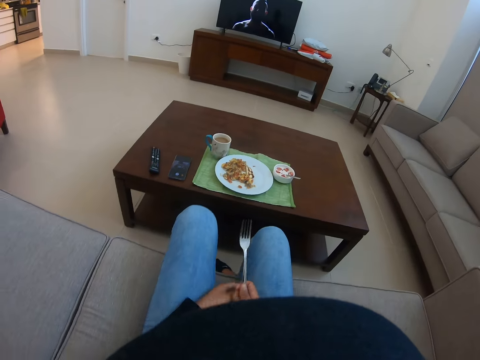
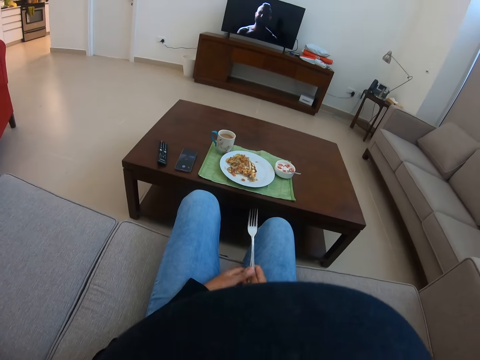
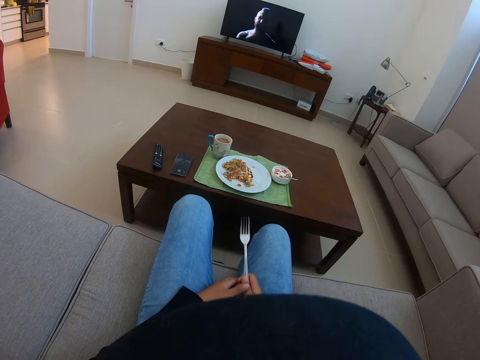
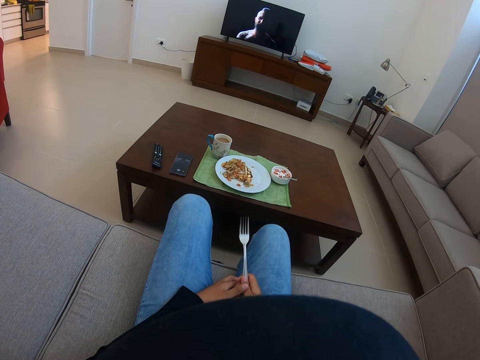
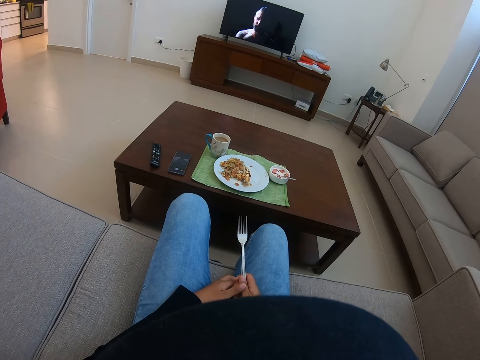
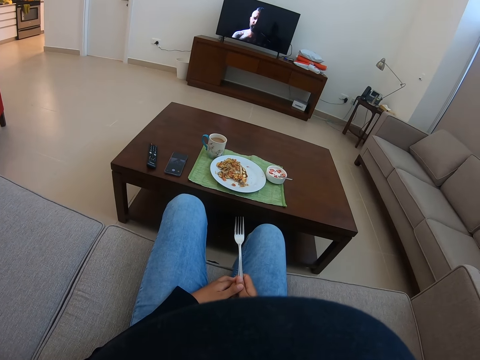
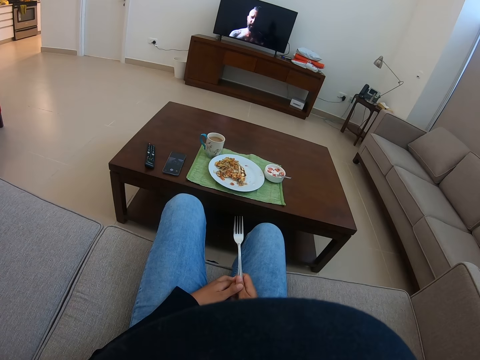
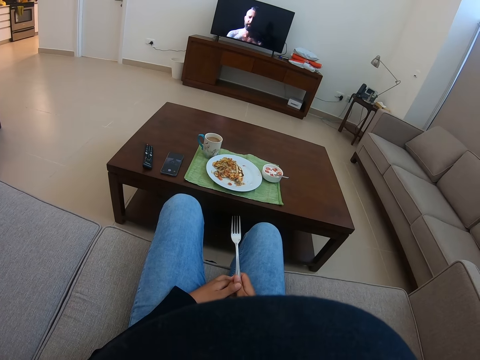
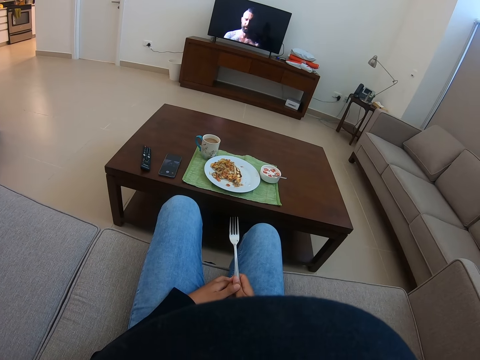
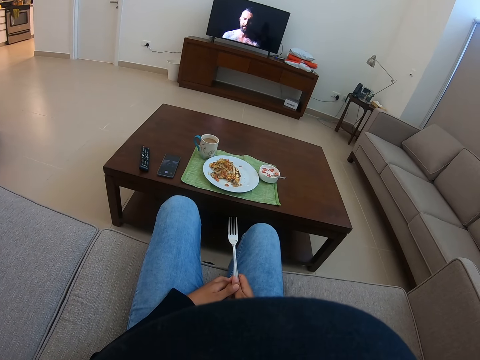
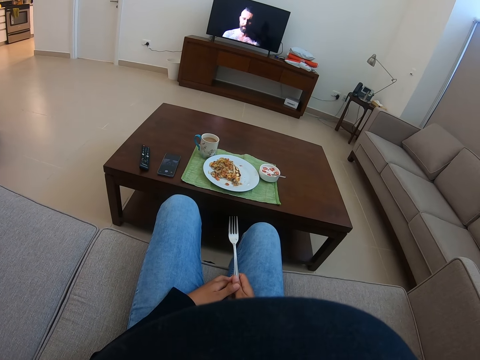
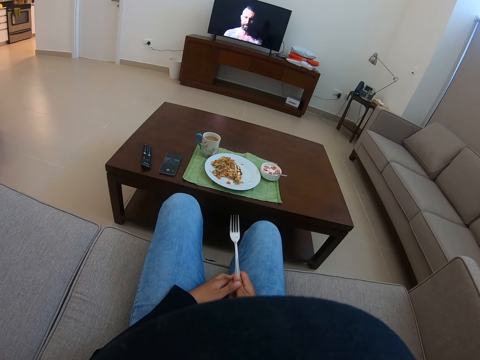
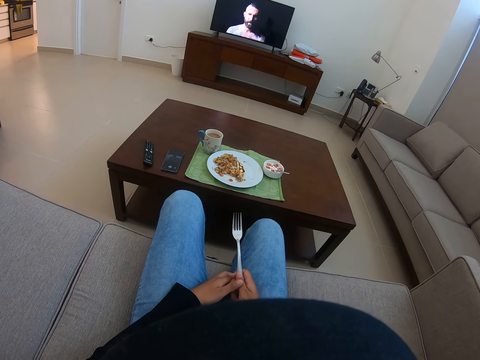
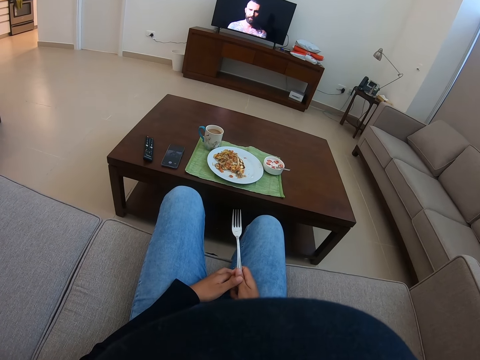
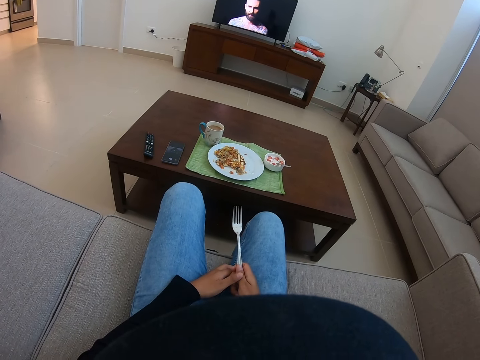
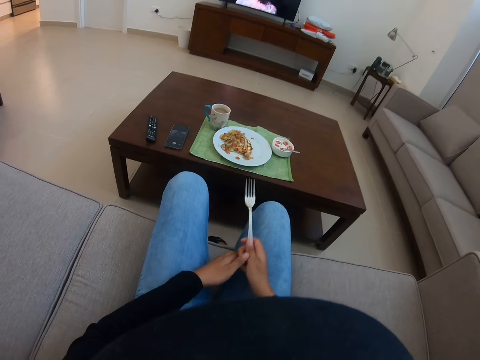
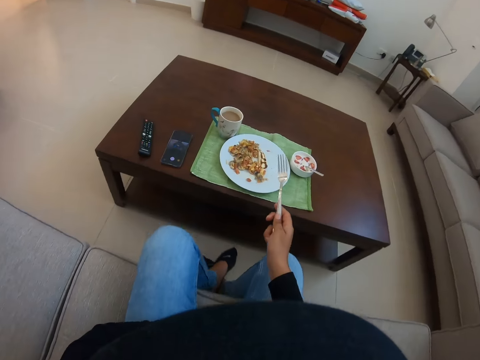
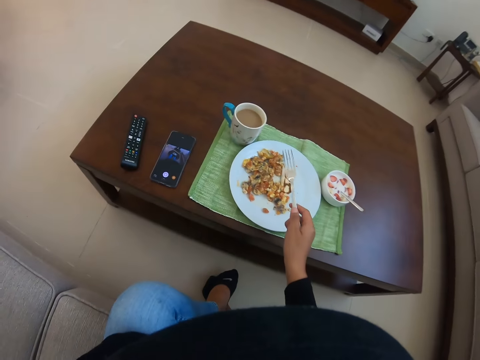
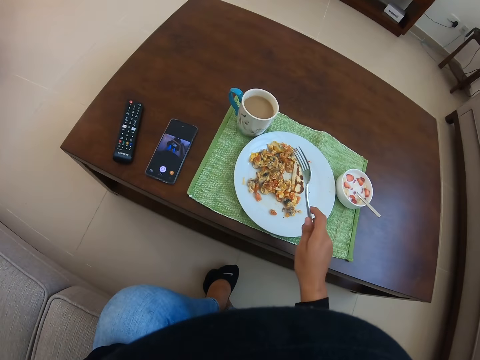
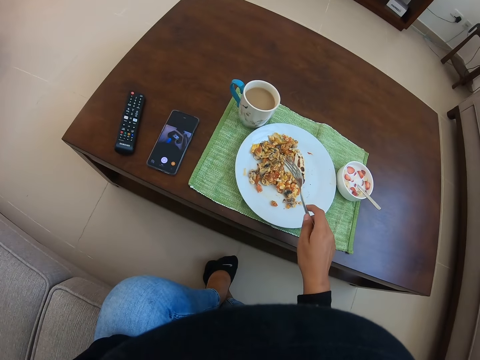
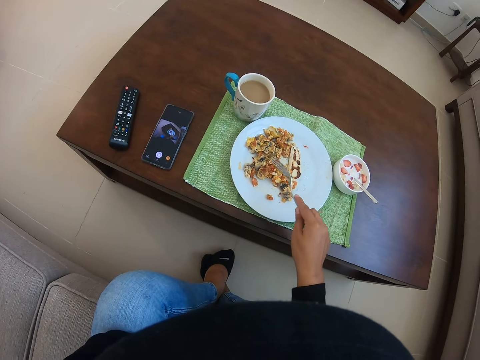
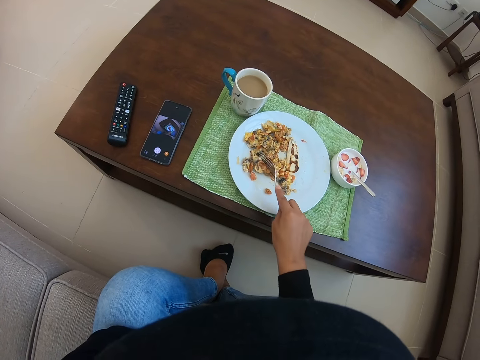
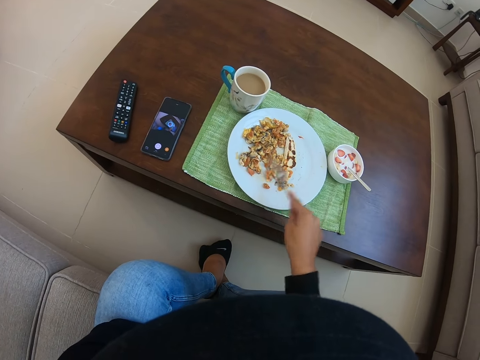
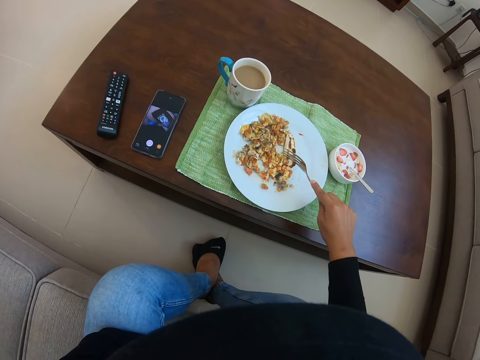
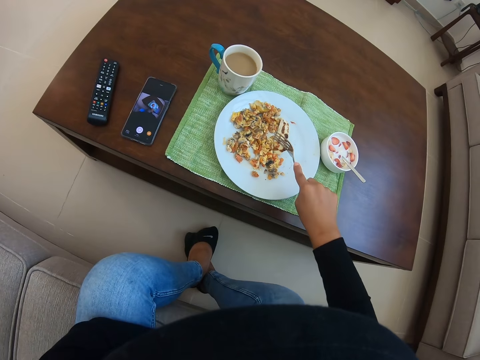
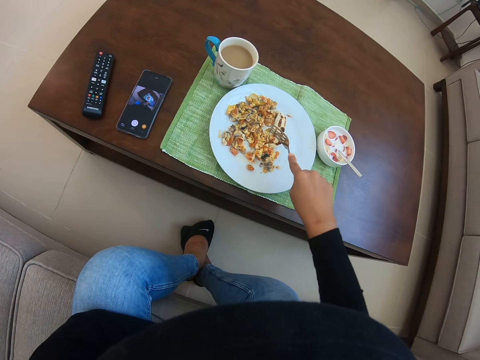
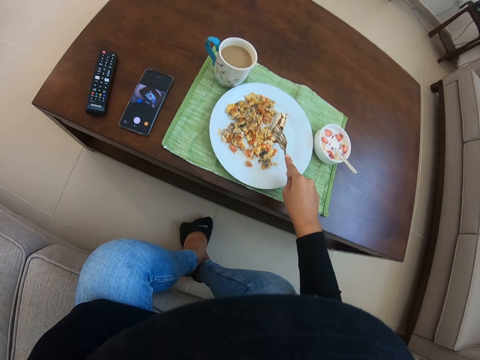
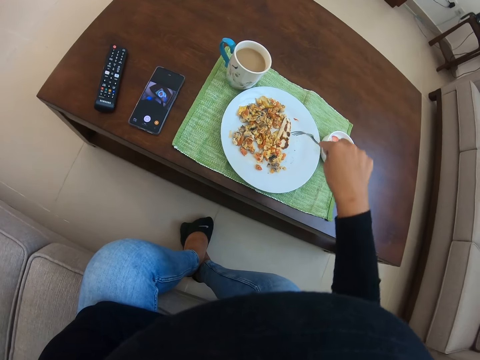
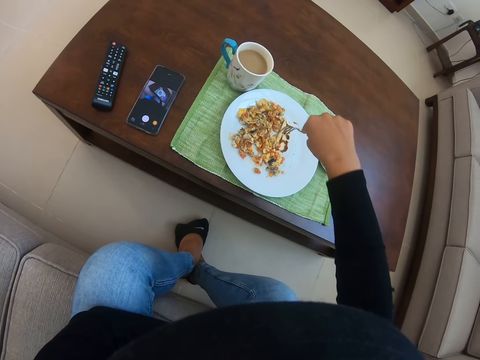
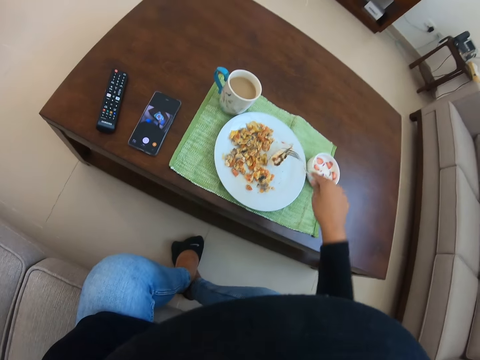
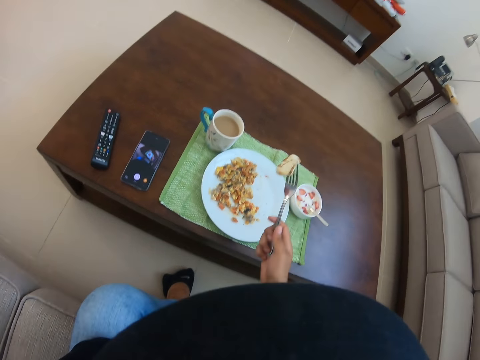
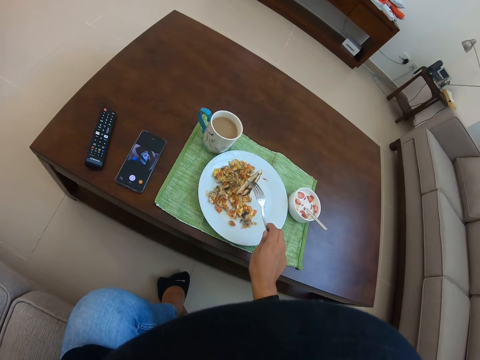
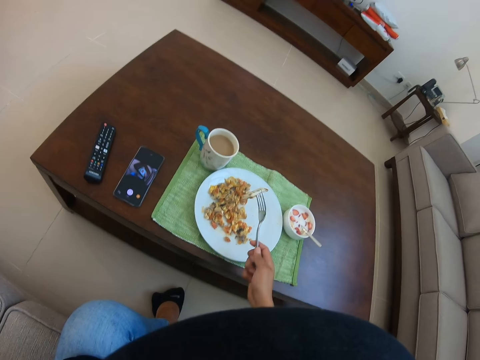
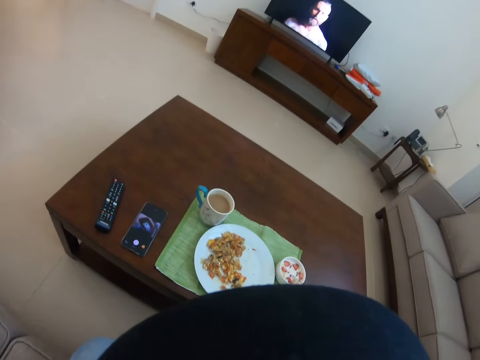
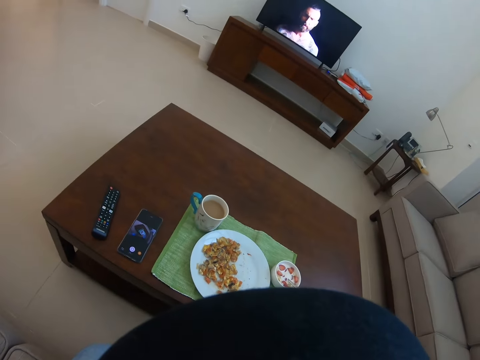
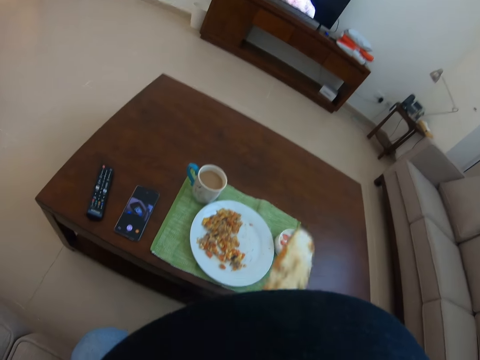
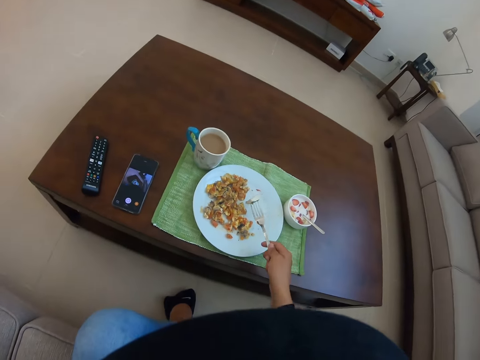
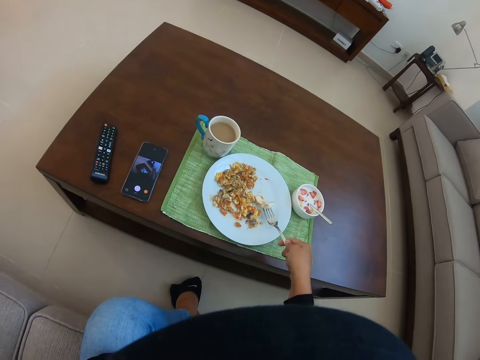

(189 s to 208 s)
The camera wearer watches television. They hold a fork. They pick food from the plate with the fork. They talk. They pick something with the fork. They eat from the plate.

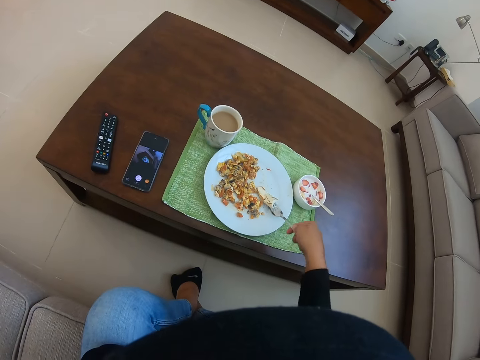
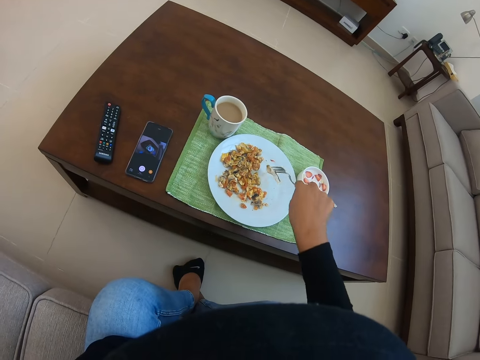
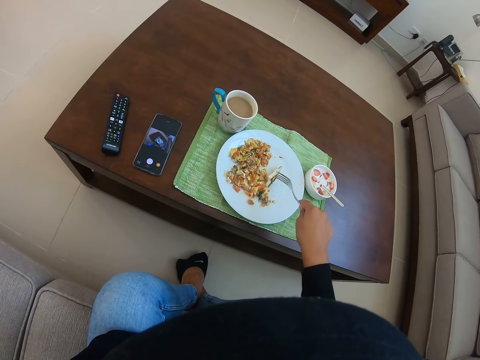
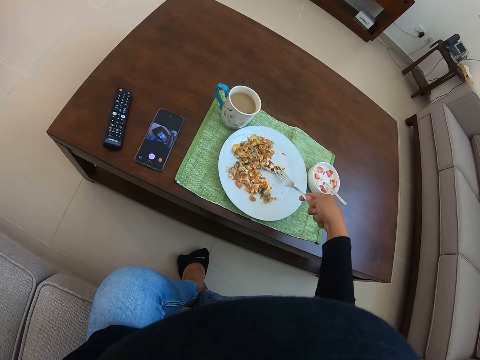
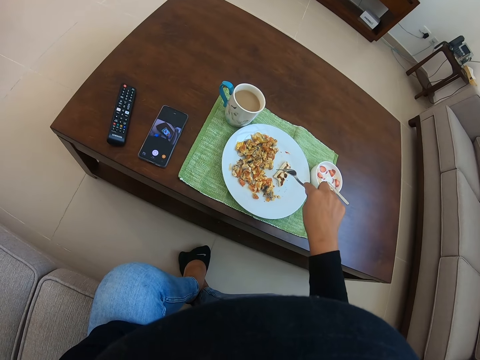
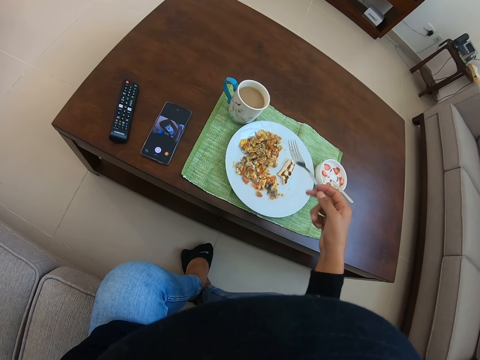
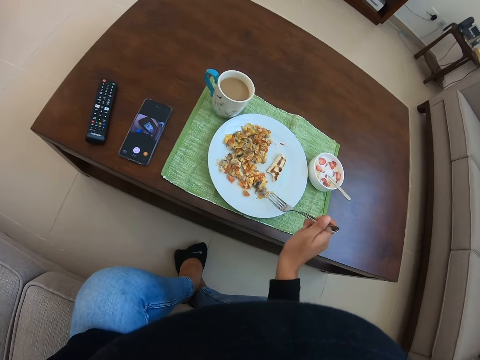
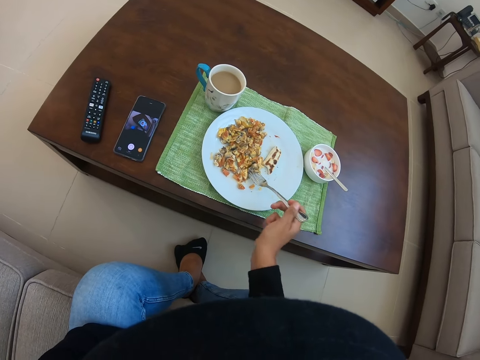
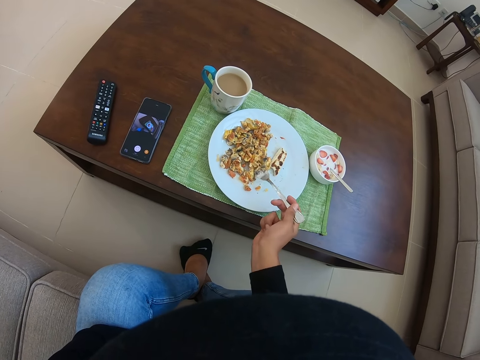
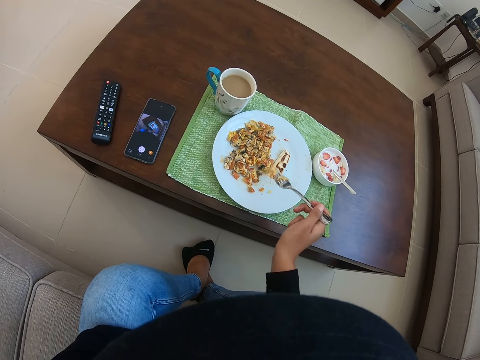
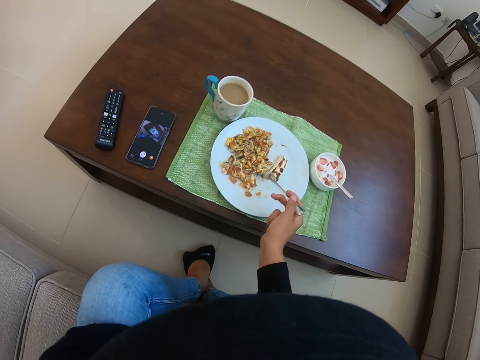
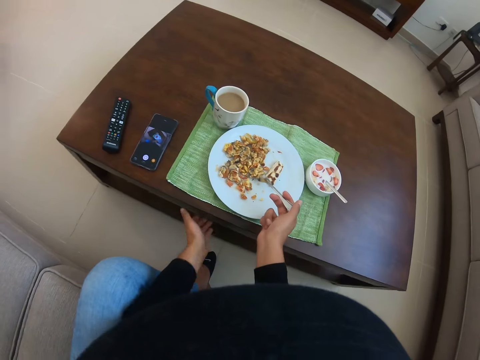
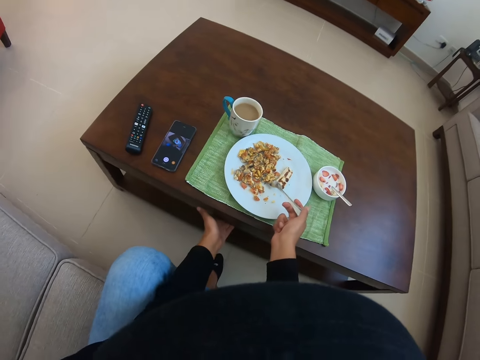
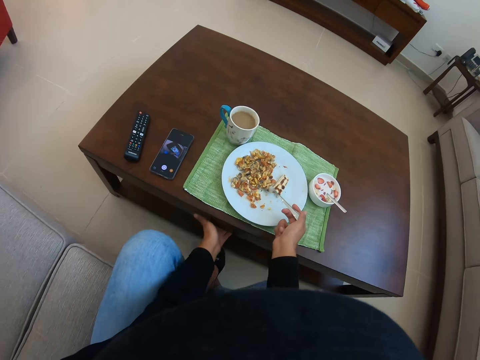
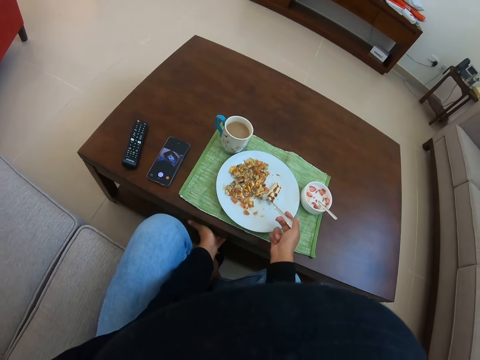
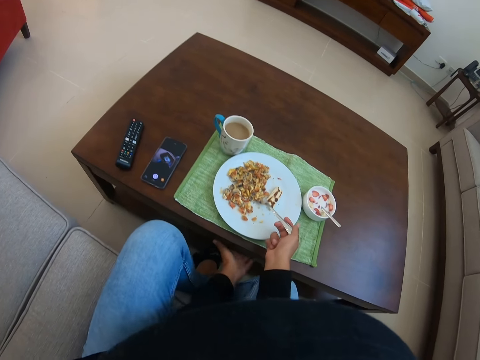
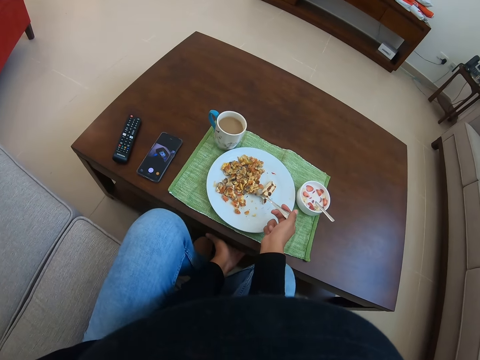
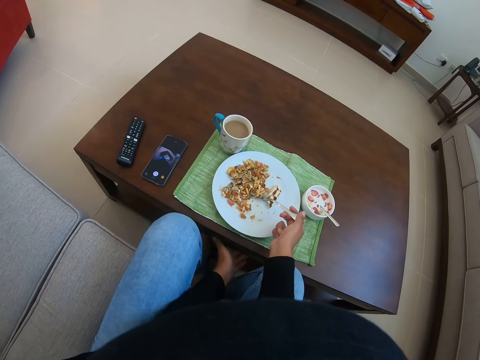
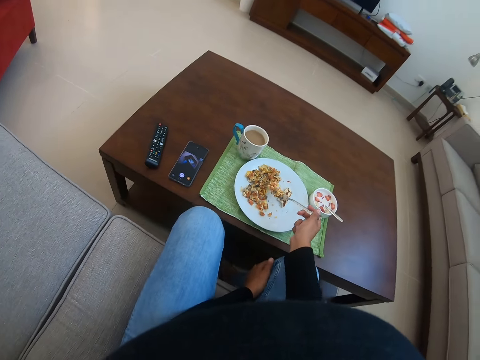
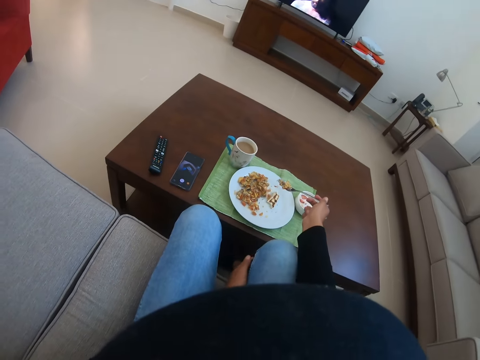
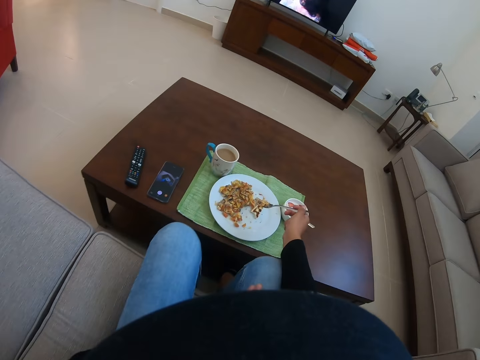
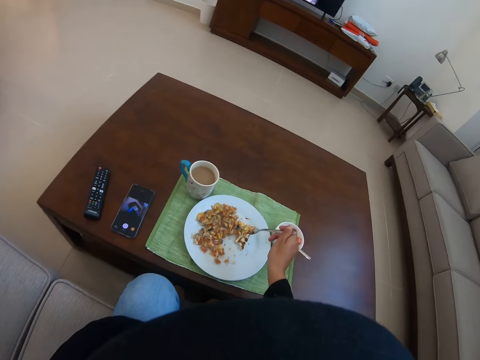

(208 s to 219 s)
The camera wearer picks something with a fork. She picks food from the plate. She touches the table with her left hand. She pushes the table near. She picks food from the plate.
